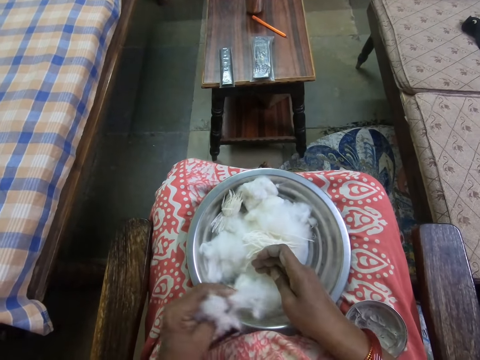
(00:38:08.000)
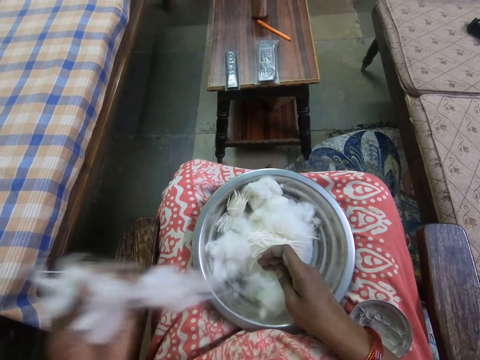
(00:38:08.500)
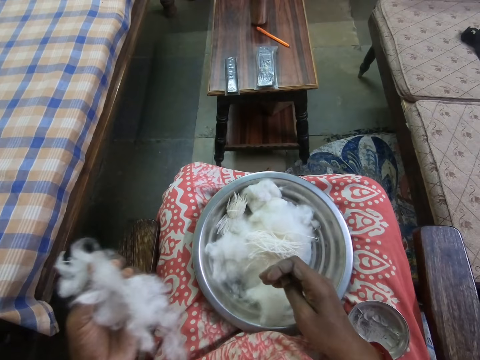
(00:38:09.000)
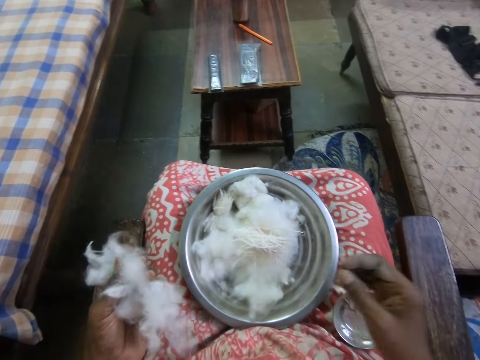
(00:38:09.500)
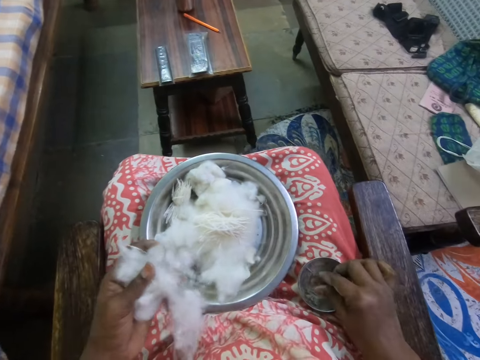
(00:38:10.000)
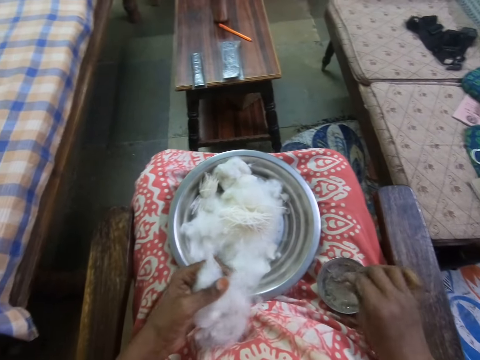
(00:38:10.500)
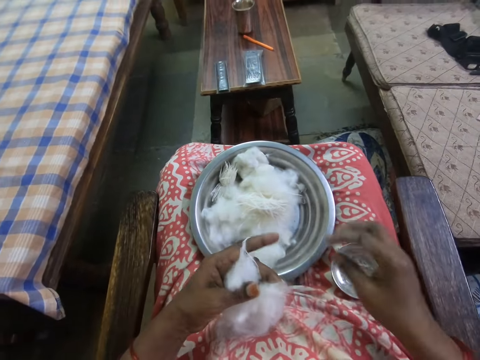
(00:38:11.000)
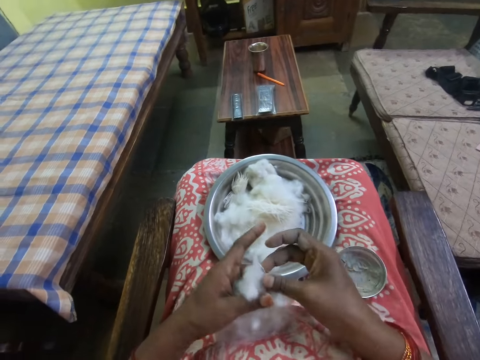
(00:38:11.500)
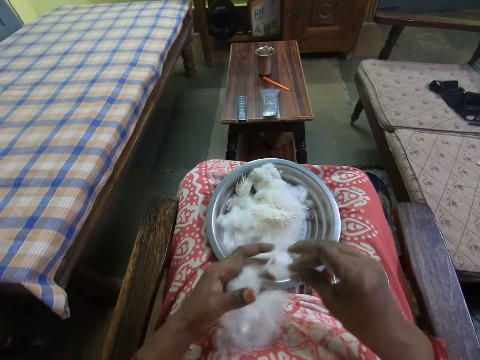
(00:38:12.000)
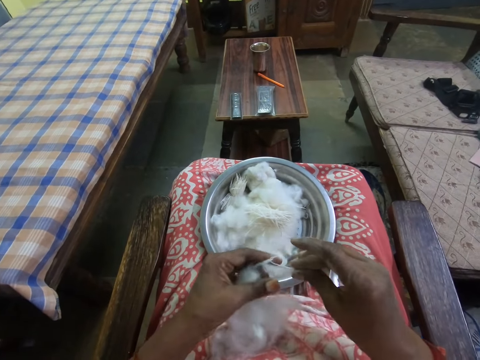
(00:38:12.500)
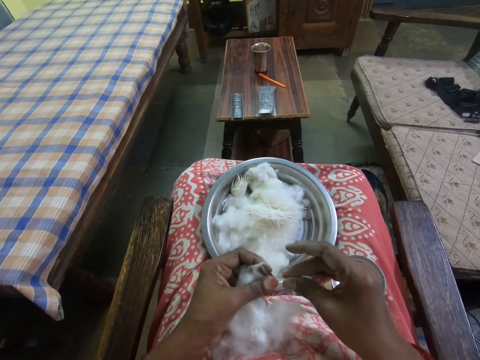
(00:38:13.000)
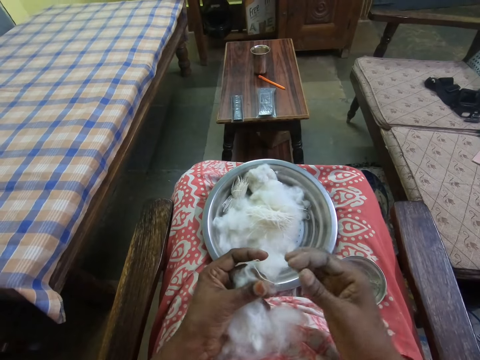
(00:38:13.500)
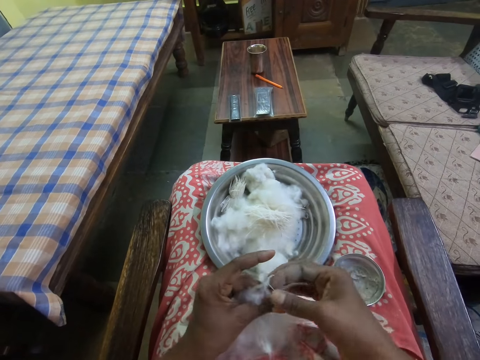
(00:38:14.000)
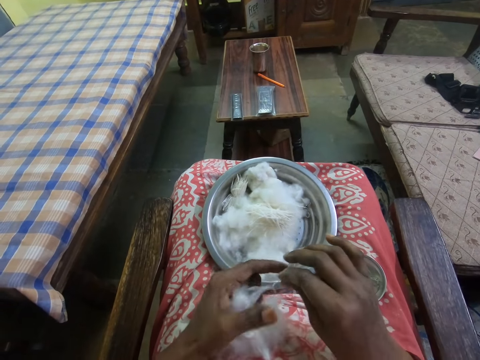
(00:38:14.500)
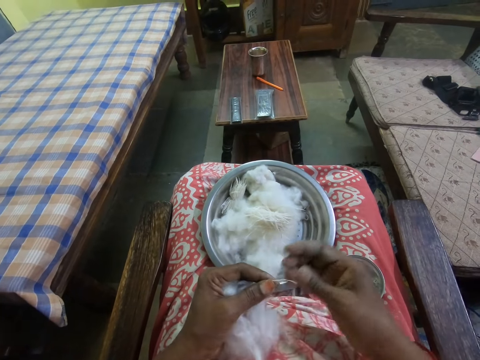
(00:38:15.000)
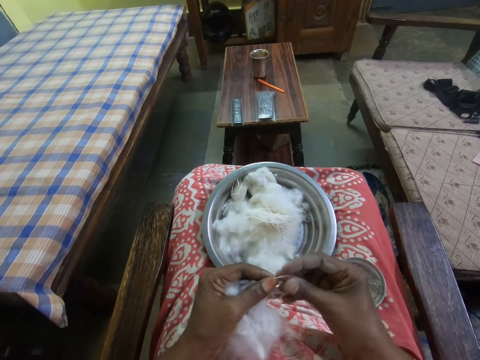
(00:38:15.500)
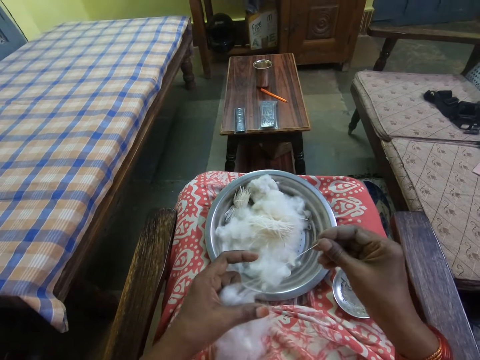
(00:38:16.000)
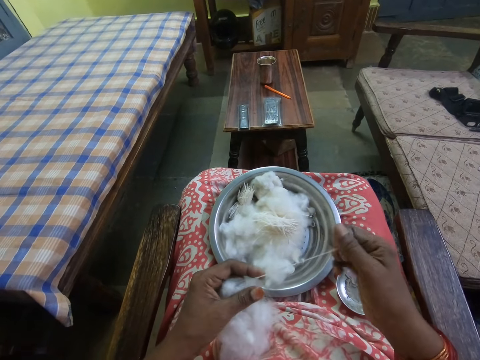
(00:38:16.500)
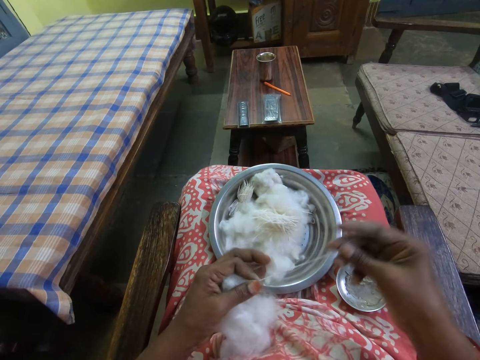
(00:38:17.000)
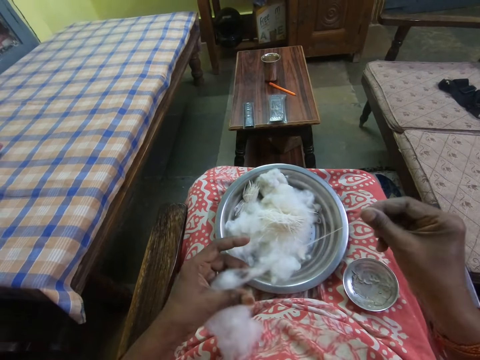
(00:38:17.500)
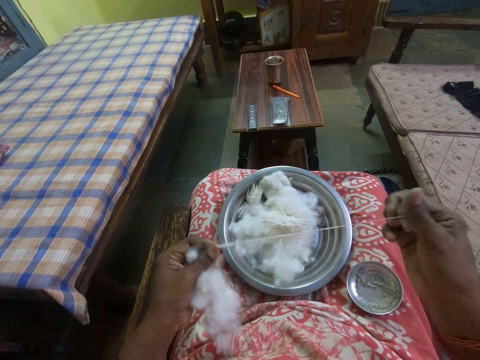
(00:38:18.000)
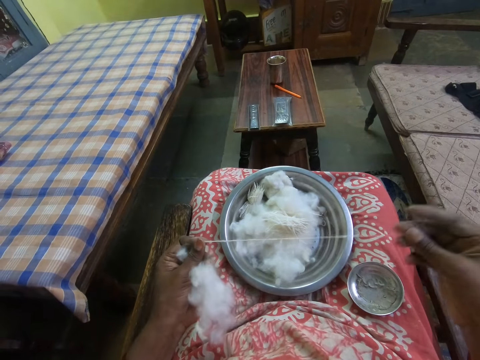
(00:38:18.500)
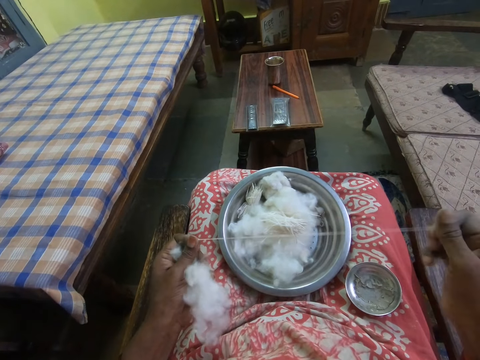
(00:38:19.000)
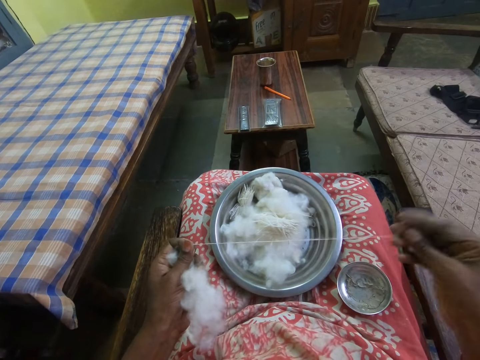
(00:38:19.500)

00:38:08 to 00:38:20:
The camera wearer cuts the cotton. They dip the right hand in the ash. They scoop powder on the bowl. They align the cotton wool in hand. They cut the cotton. They pull a yarn from the cotton wool with the right hand.

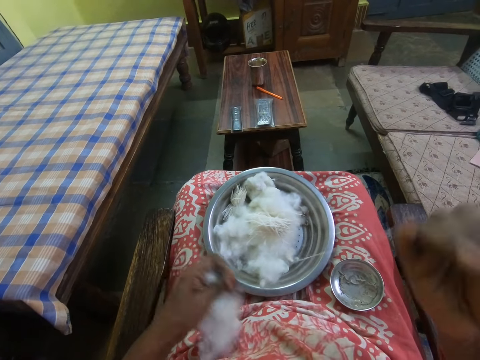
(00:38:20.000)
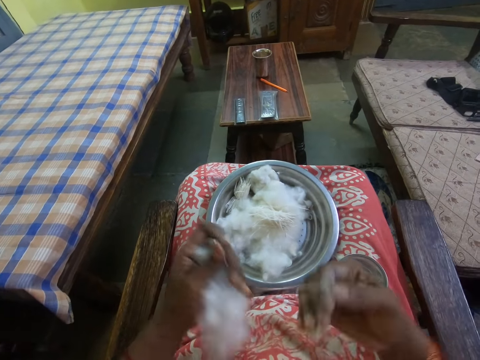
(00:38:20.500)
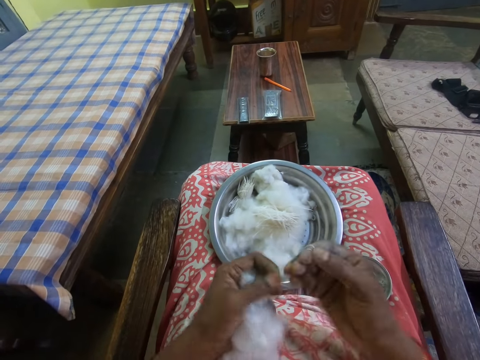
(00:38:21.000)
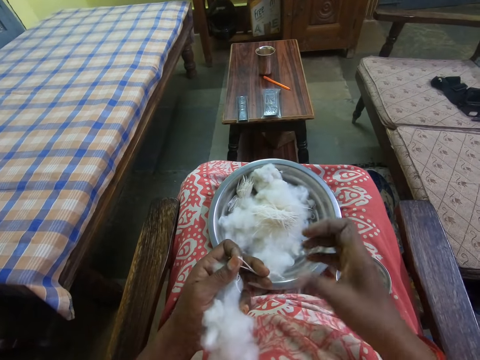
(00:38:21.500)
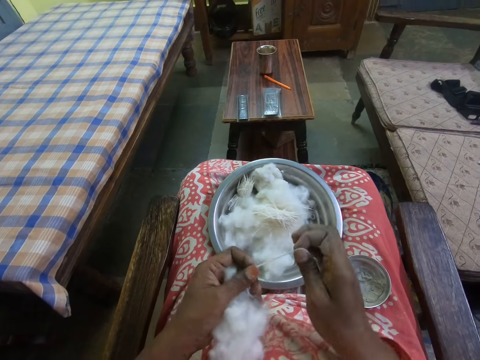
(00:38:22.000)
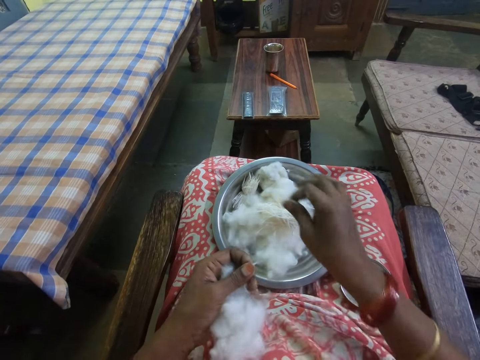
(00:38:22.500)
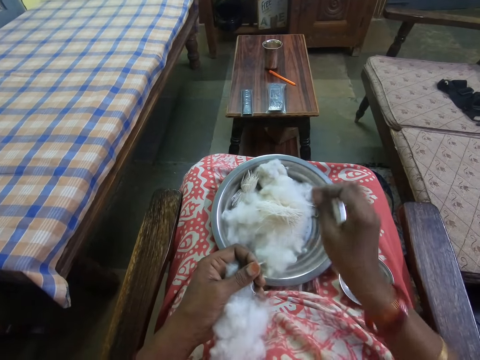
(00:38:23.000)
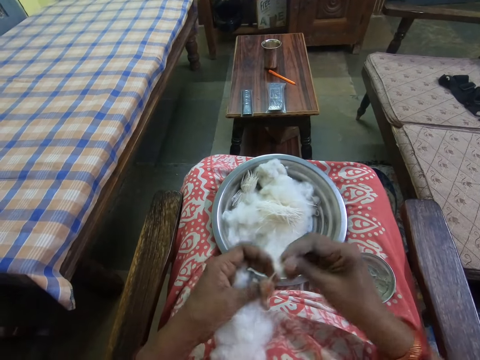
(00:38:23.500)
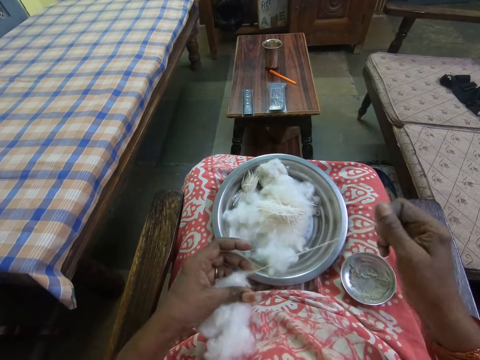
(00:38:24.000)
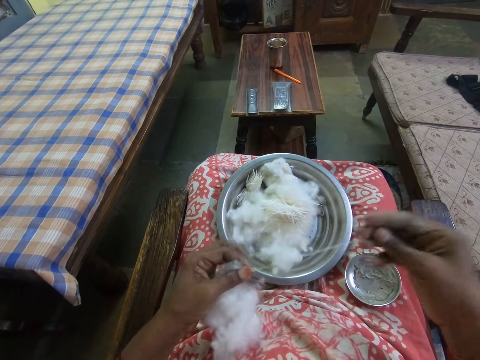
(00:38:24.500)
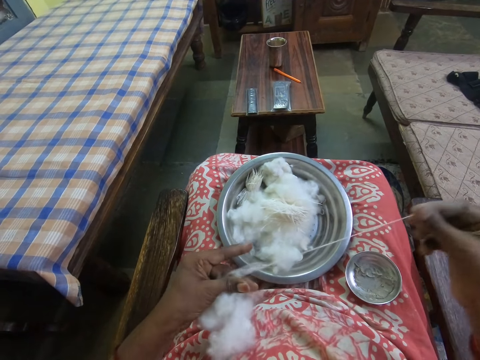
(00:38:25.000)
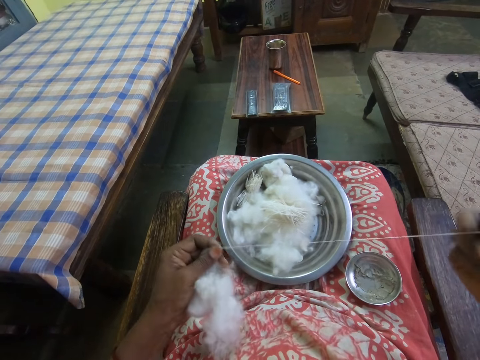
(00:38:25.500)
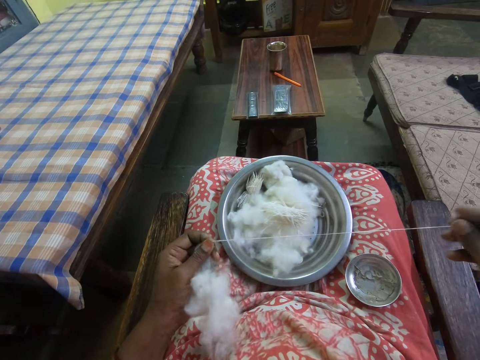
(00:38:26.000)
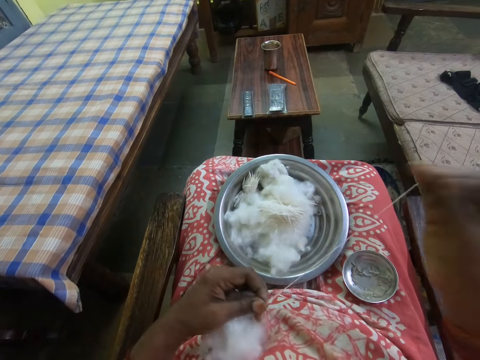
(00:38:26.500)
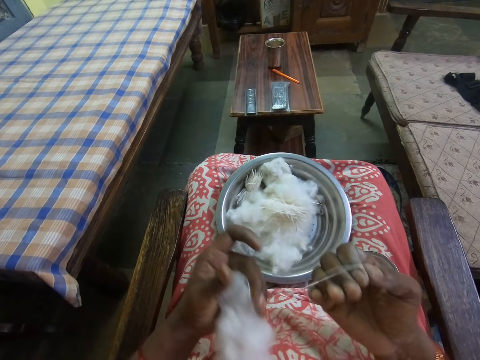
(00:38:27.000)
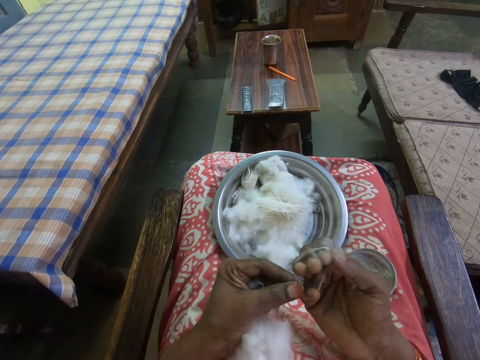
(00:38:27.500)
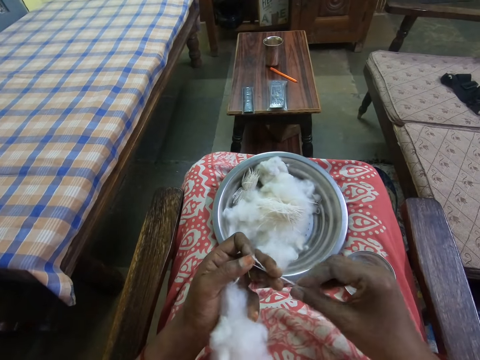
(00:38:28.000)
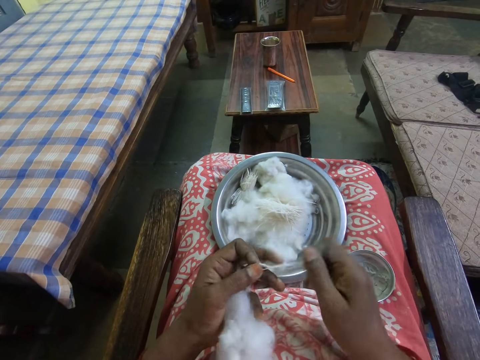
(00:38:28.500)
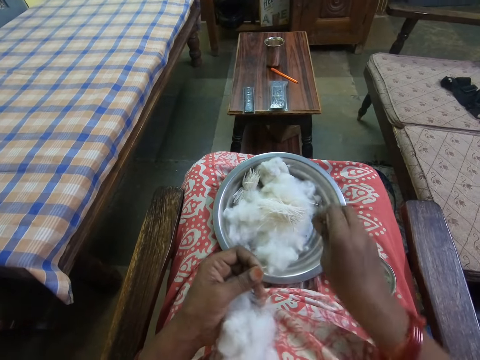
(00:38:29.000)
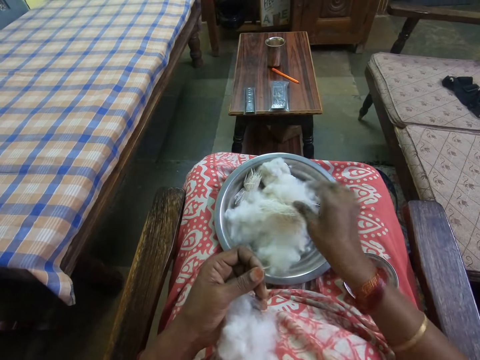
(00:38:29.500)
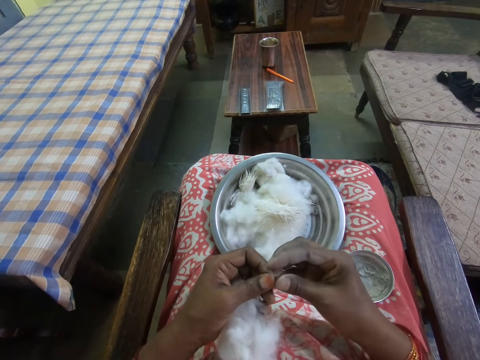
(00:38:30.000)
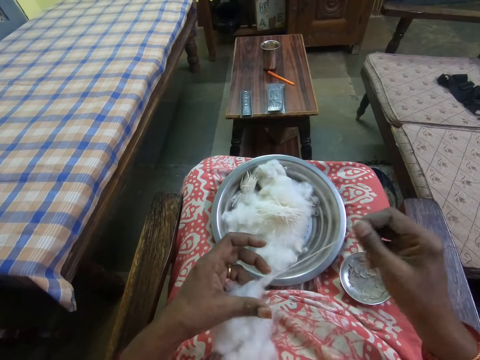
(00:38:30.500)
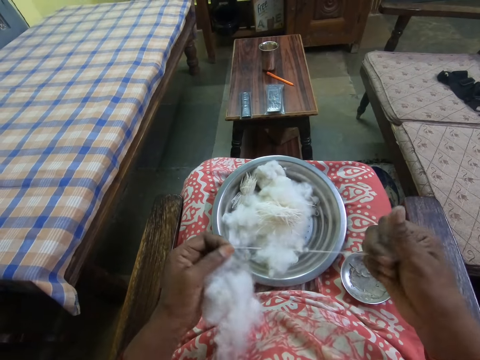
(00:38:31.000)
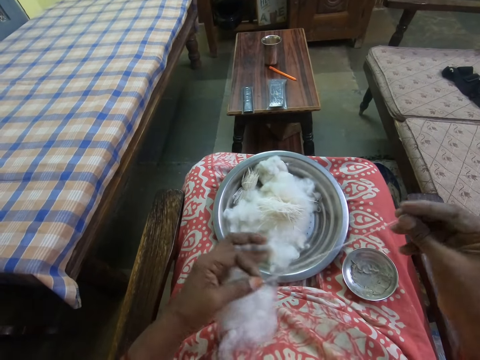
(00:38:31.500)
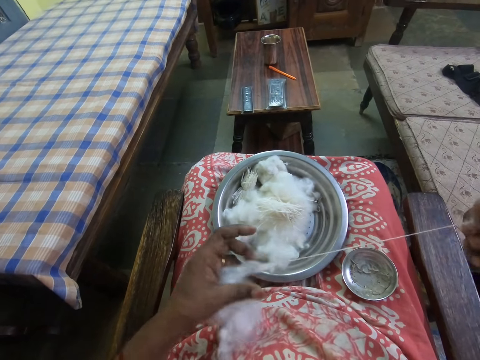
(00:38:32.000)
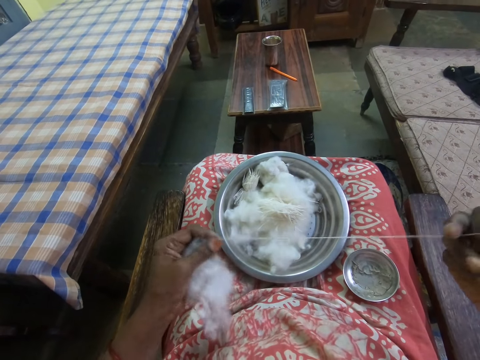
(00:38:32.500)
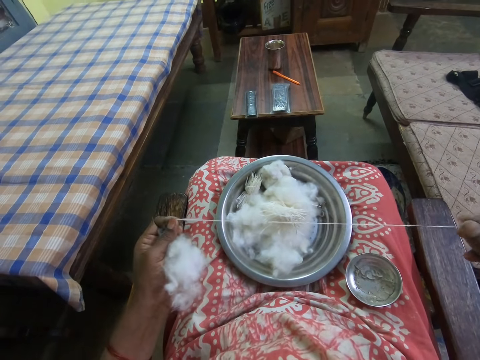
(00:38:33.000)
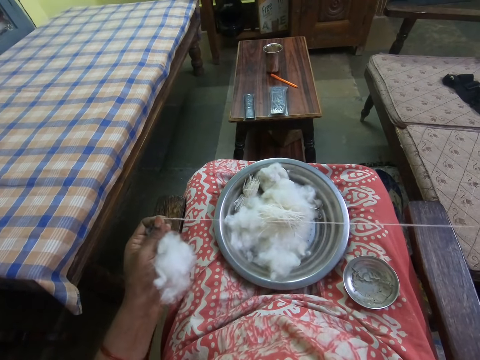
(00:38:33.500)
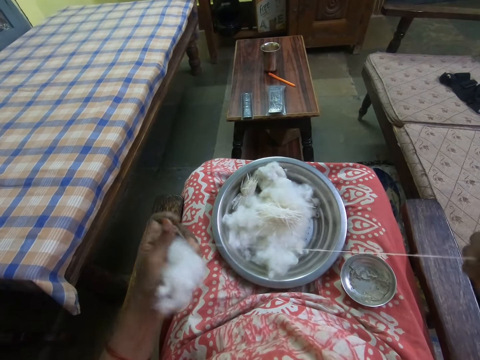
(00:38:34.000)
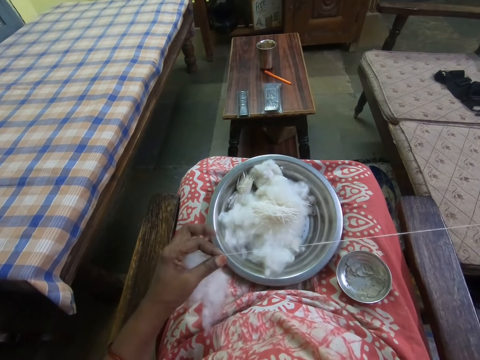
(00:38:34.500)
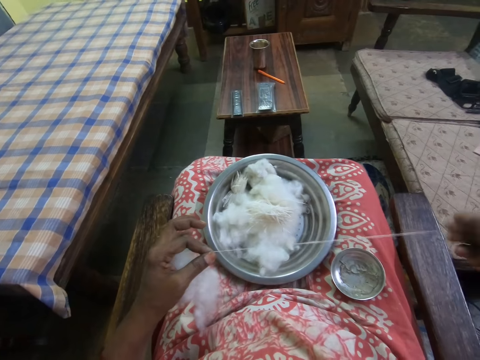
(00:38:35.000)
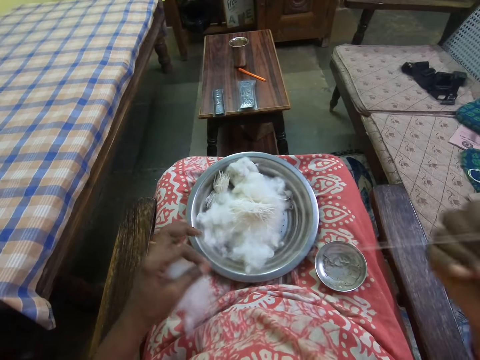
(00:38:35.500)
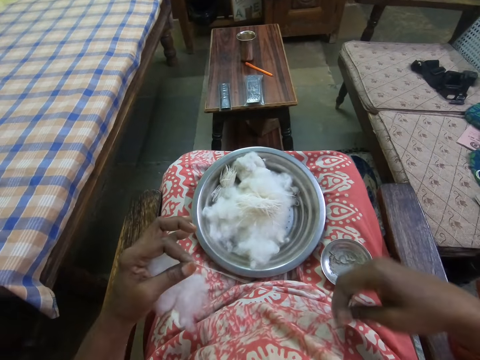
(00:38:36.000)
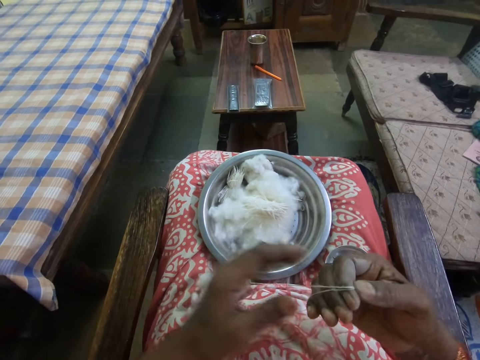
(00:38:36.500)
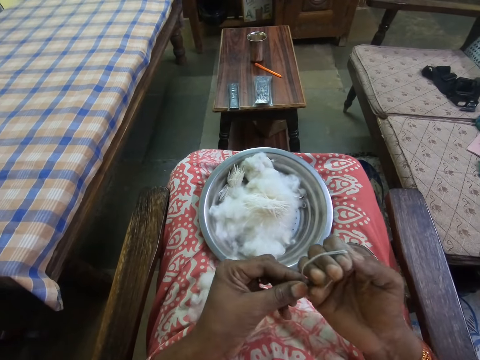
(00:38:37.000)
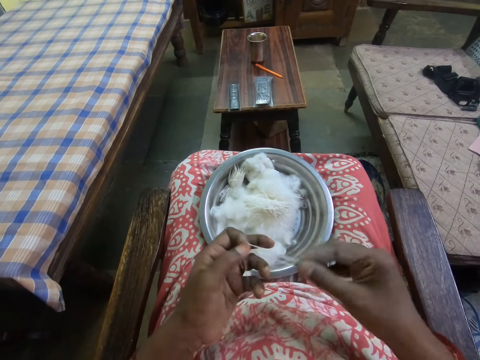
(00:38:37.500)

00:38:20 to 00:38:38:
The camera wearer rolls a yarn from the cotton wool with the right hand. They cut the yarn with the right hand and put the yarn on the cotton wool. They pull the yarn from the cotton wool with the right hand. They roll the yarn from the cotton wool with the right hand. They cut the yarn with the right hand and put the yarn on the cotton wool. They pull the yarn from the cotton wool with the right hand. They roll the yarn from the cotton wool with the right hand.
